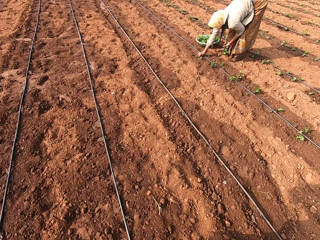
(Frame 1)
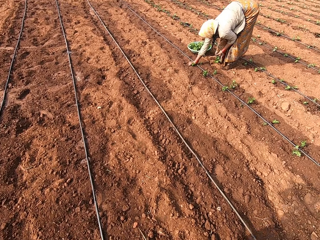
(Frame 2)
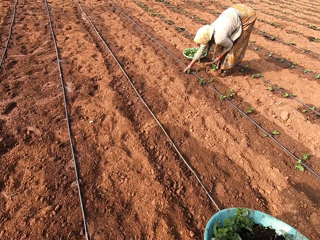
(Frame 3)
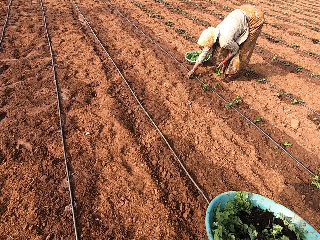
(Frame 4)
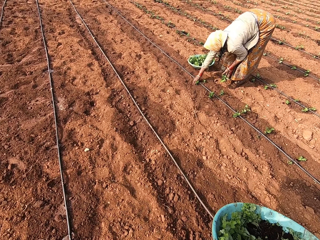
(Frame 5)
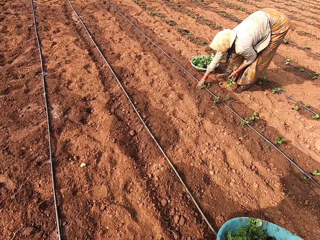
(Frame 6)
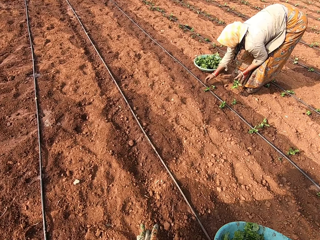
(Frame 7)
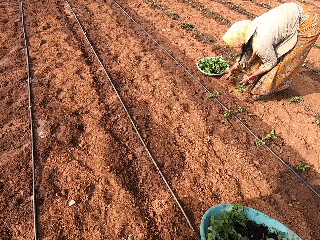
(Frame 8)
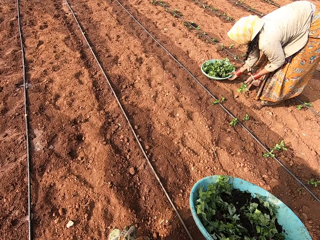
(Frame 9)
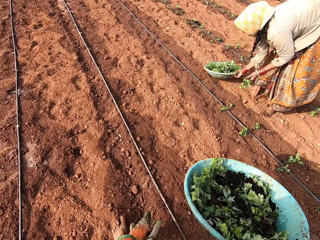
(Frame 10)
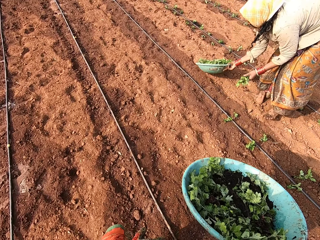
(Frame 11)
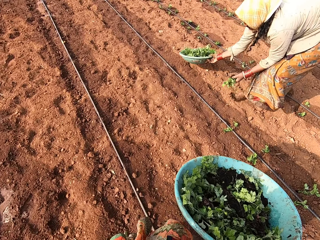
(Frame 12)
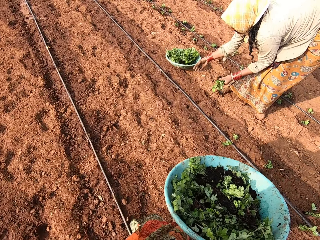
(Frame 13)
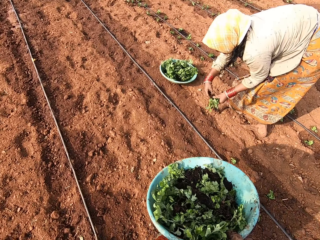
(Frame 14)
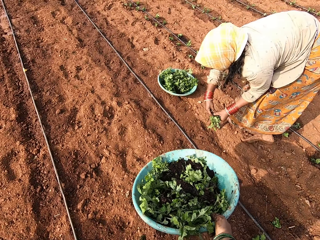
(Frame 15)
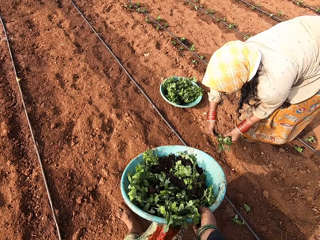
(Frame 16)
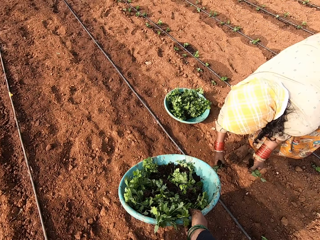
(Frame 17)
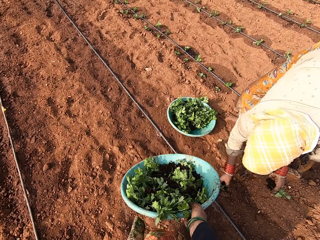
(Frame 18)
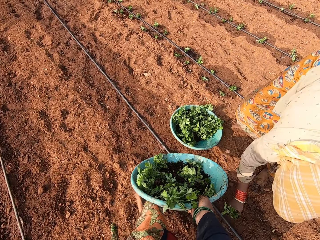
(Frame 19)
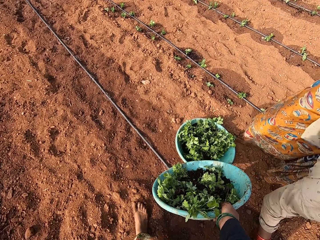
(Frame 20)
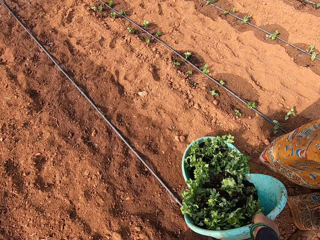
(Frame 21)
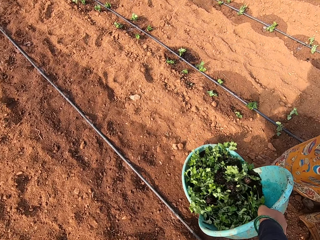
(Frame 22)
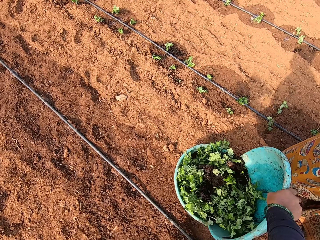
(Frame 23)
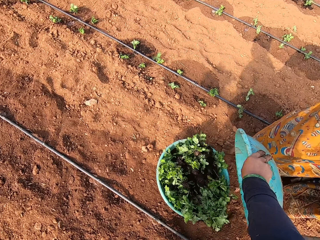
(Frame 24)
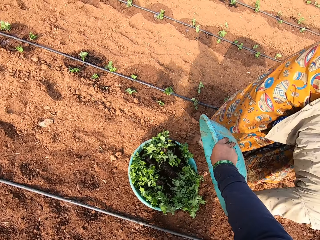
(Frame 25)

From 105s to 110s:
The woman plants the seedling on the ground with her right hand. The woman moves a bowl on the ground with her right hand. The woman drops the bowl on the ground with her right hand. The woman picks a seedling from the seedlings in her left hand with her right hand. The camera wearer pours seedlings into the bowl on the ground from the bowl in her right hand.

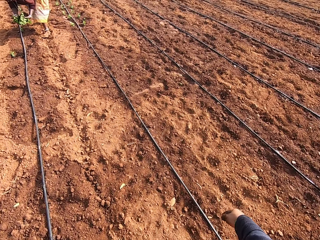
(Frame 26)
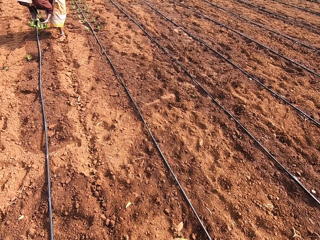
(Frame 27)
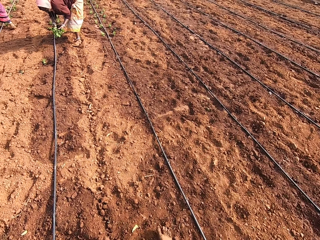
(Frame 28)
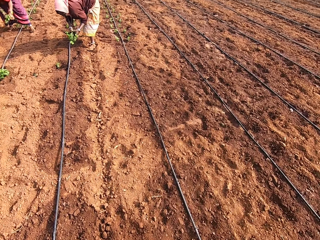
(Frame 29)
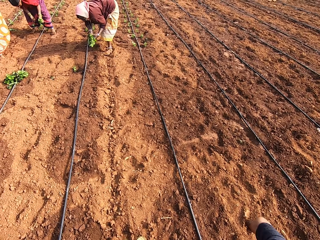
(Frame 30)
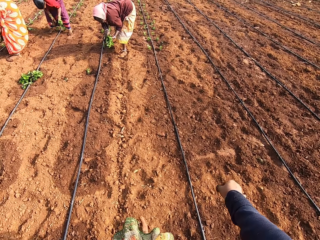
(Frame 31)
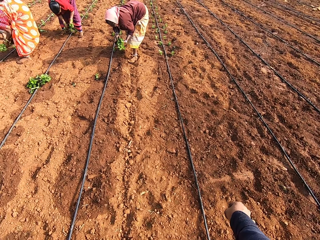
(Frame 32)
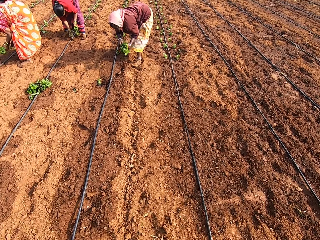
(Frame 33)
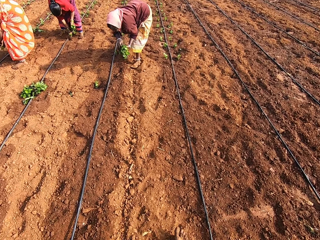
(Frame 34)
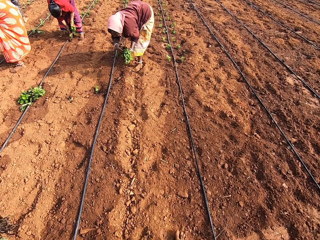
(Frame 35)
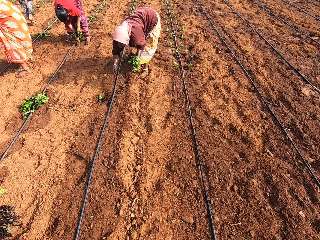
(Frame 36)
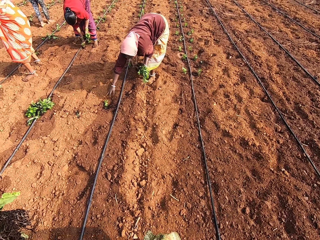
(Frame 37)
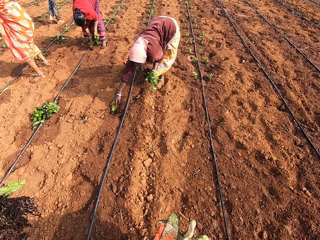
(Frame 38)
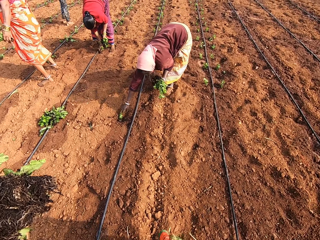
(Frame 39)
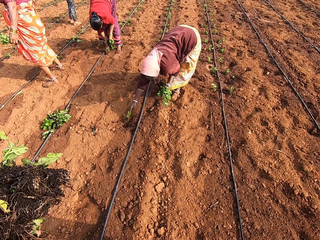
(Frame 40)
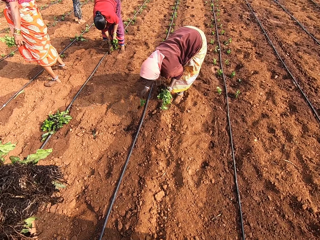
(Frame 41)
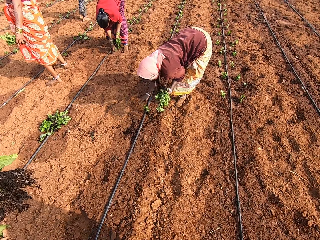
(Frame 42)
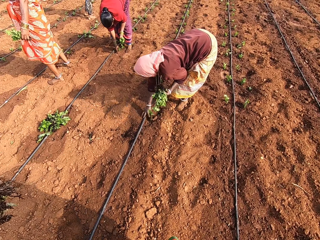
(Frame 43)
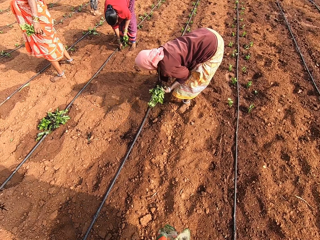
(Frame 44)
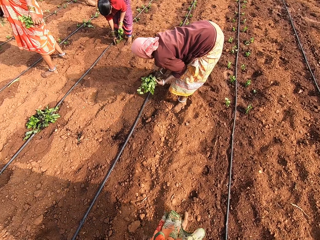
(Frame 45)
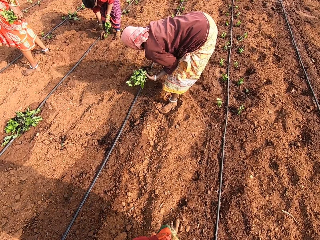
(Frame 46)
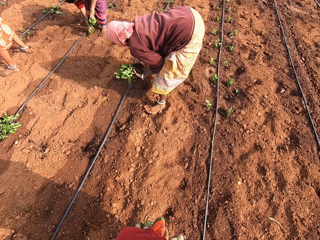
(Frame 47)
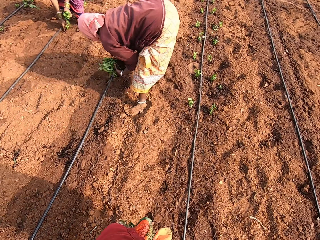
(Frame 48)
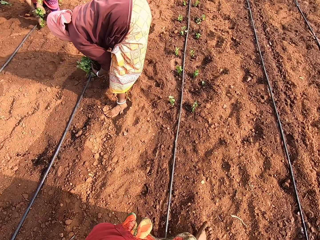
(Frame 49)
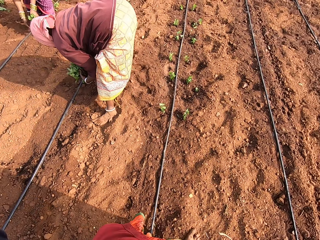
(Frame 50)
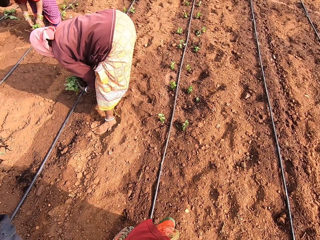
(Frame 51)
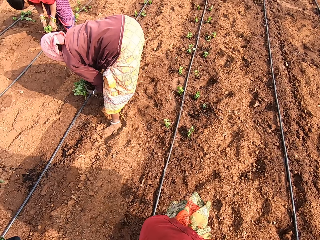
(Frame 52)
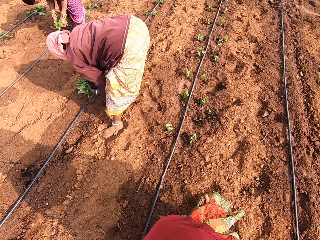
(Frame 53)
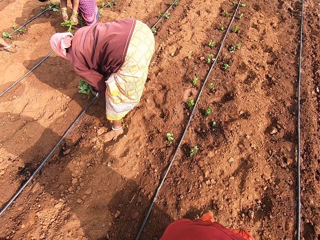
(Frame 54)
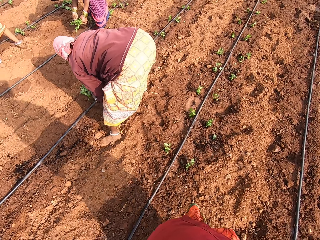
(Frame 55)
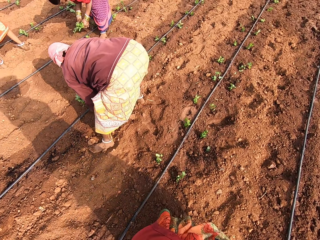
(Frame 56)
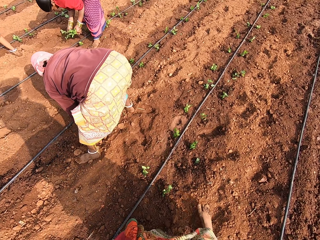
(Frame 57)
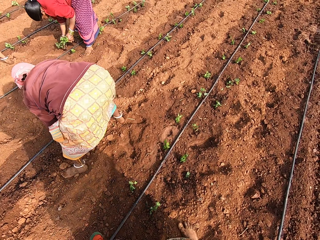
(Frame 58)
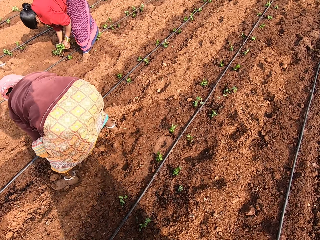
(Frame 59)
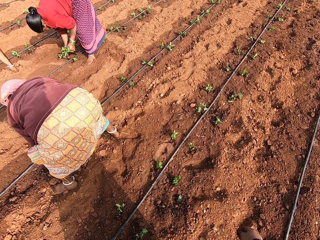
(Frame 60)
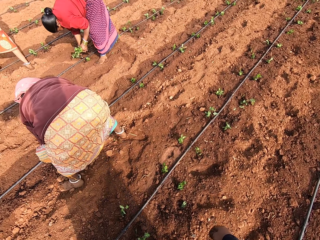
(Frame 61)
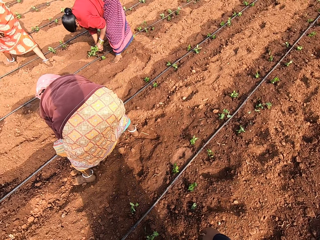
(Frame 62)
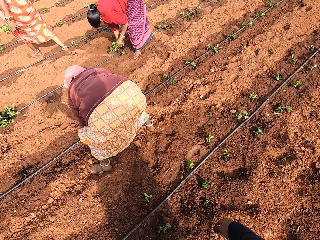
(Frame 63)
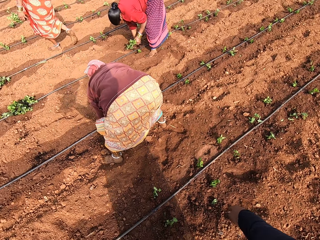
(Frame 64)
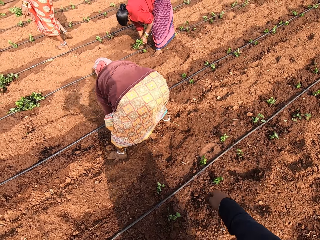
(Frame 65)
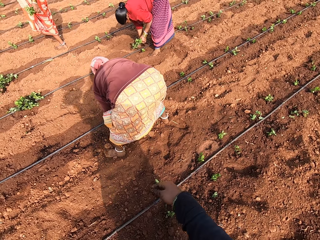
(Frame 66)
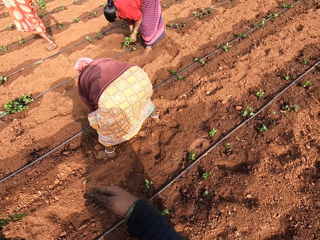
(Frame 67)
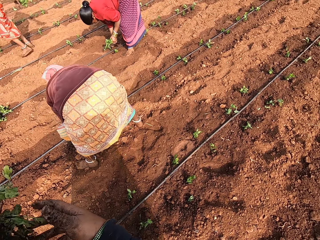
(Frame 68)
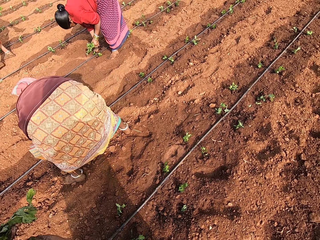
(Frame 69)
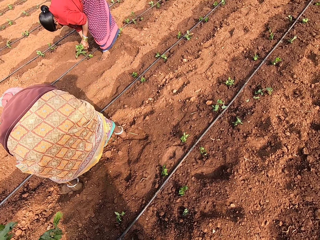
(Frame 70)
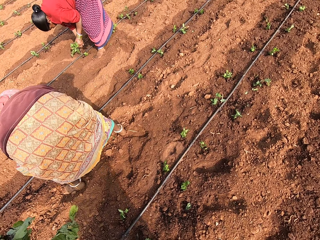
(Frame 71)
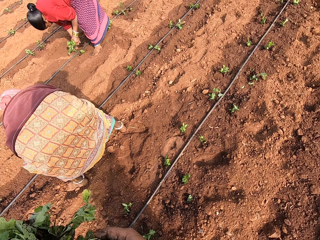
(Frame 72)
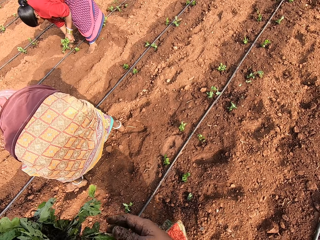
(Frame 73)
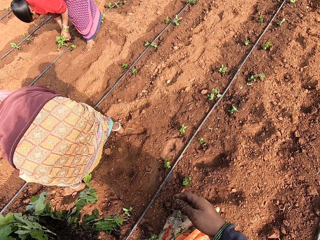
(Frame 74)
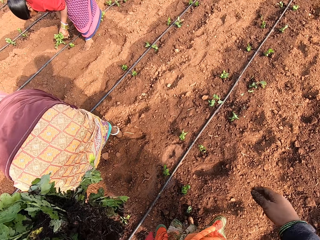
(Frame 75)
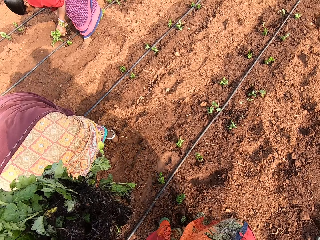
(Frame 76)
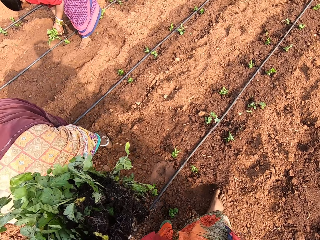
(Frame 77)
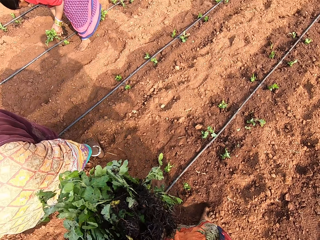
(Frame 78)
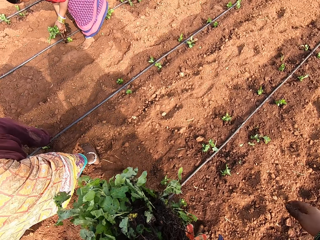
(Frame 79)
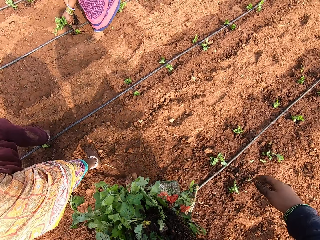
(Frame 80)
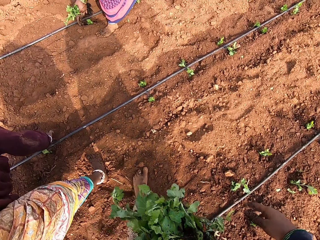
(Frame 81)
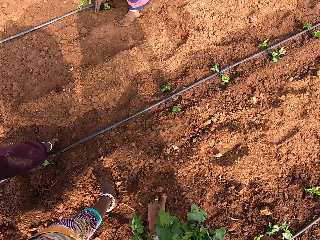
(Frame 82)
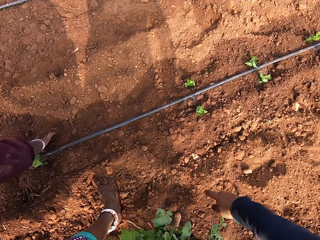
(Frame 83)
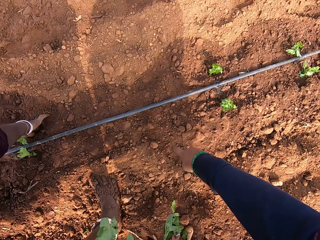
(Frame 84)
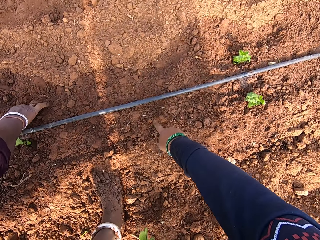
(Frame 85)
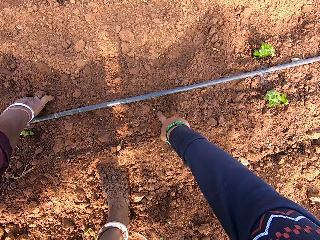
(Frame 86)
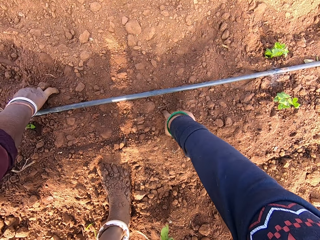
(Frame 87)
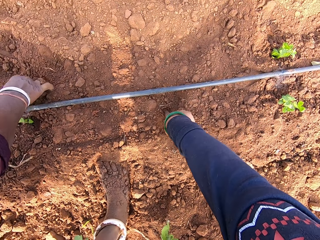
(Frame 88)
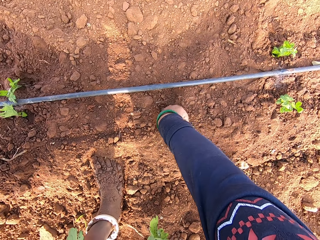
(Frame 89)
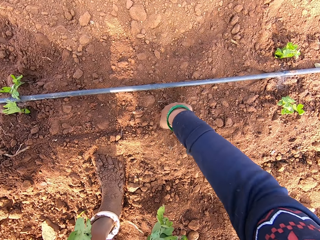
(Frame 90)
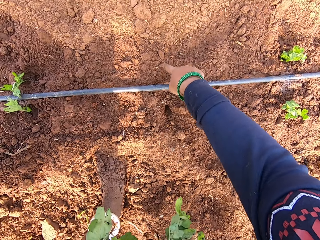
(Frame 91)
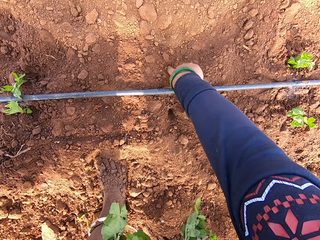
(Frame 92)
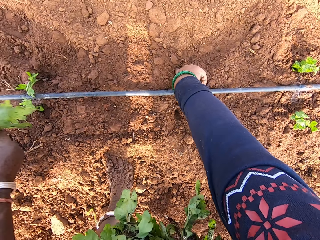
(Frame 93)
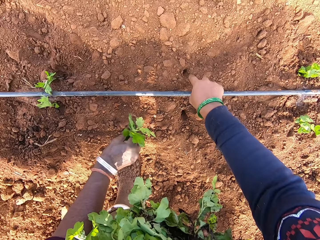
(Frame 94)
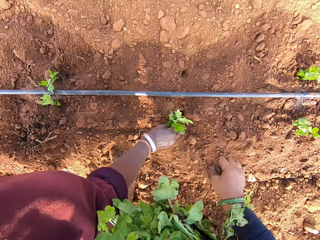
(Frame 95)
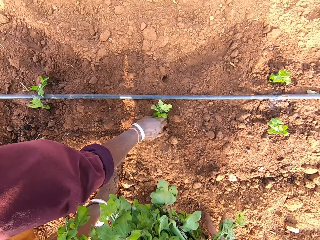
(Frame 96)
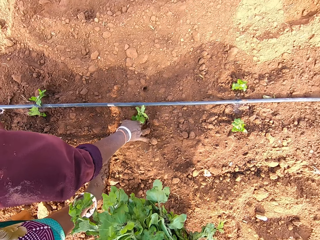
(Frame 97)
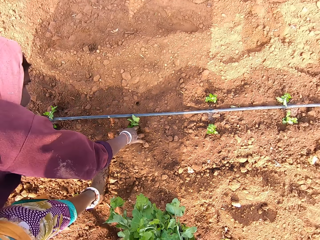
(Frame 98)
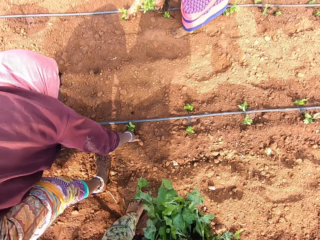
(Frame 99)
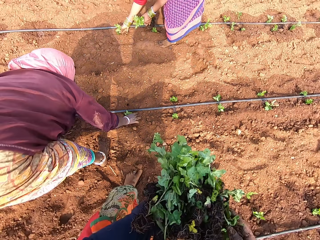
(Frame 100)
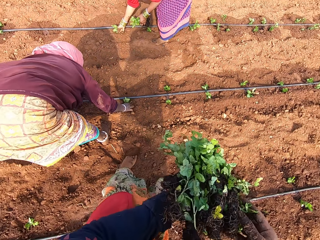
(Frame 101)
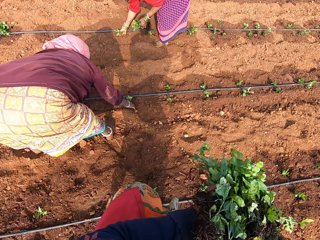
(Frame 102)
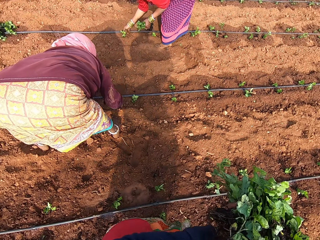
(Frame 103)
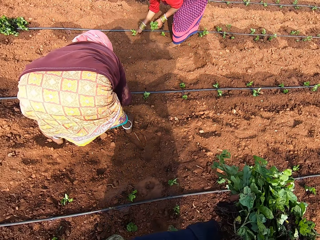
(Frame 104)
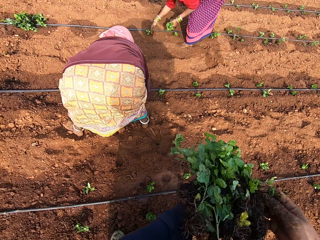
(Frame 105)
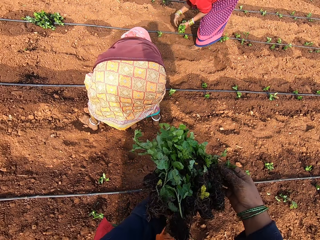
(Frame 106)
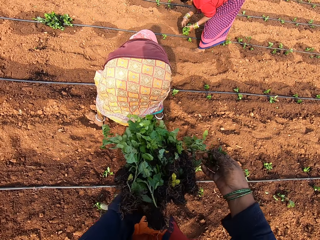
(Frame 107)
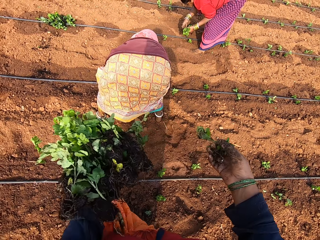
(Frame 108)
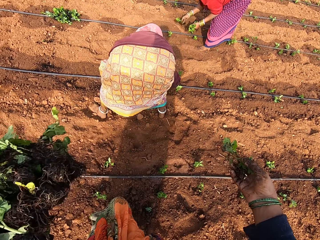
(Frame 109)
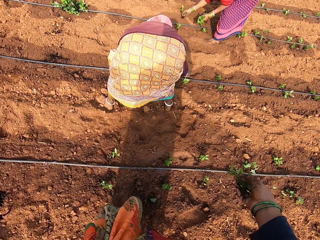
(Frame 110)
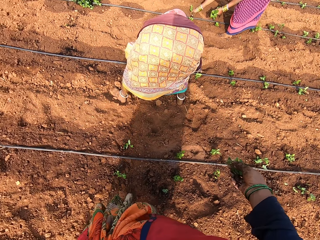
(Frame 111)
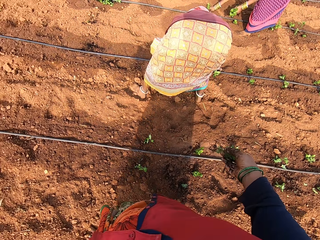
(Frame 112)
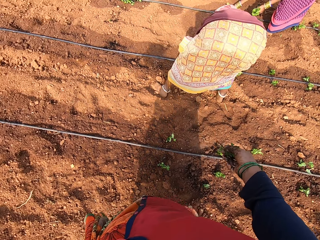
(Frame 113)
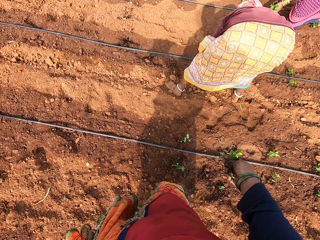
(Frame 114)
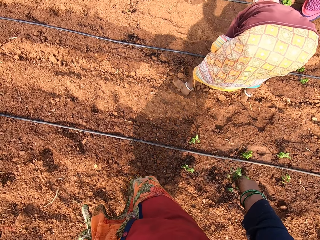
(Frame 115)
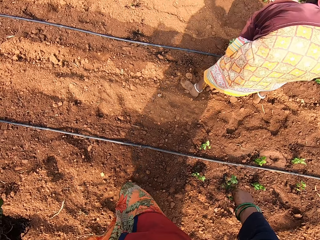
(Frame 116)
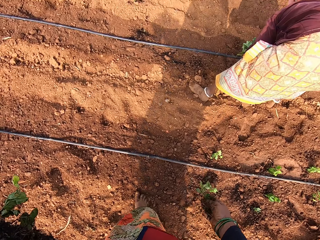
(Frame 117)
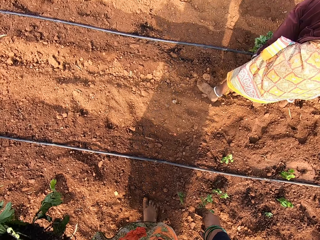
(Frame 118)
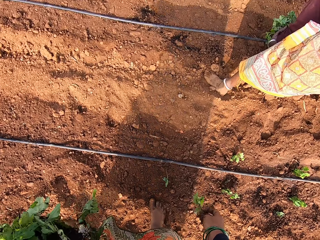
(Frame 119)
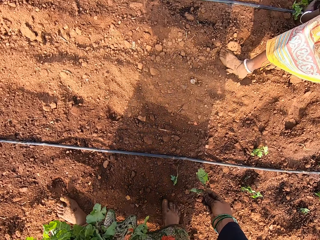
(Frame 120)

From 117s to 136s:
A woman plants a seedling on the ground with her right hand. The camera wearer interacts with another woman. The other woman removes a seedling from the ground with her right hand and picks the seedling from the ground with her right hand. The first woman plants a seedling on the ground with her right hand. The camera wearer dips her right index finger into the ground. She makes holes with the finger. The other woman plants a seedling on the ground with her right hand. The first woman plants a seedling on the ground with her right hand. The camera wearer picks a seedling from the seedlings in her left hand with her right hand.
